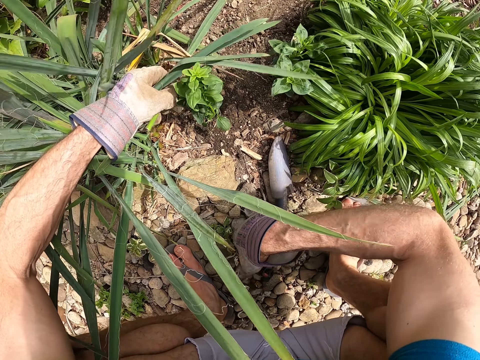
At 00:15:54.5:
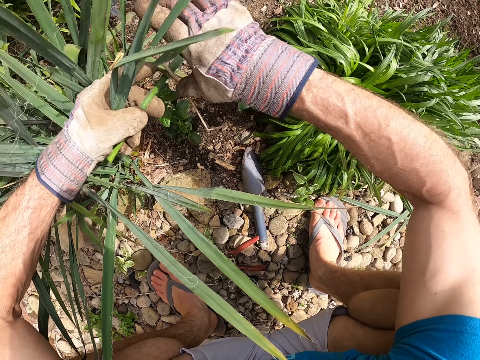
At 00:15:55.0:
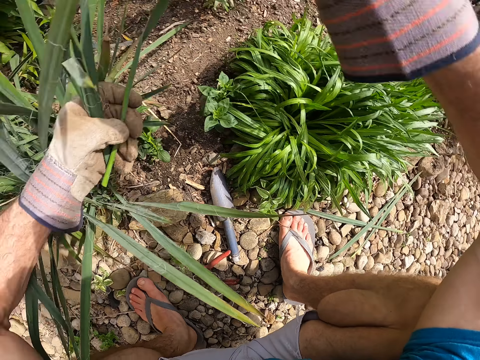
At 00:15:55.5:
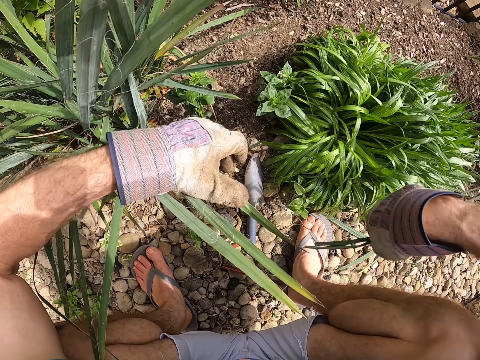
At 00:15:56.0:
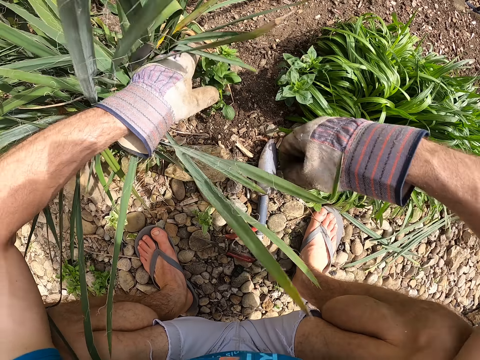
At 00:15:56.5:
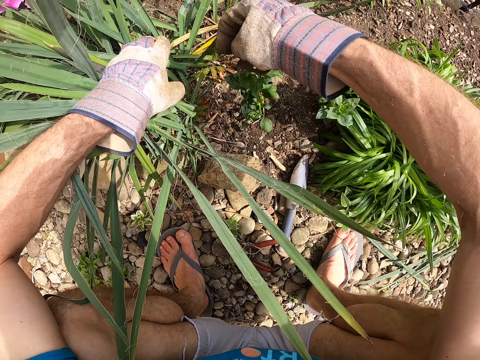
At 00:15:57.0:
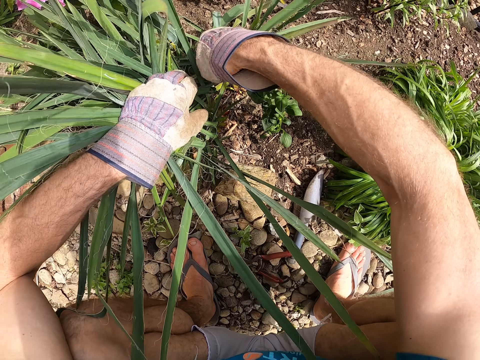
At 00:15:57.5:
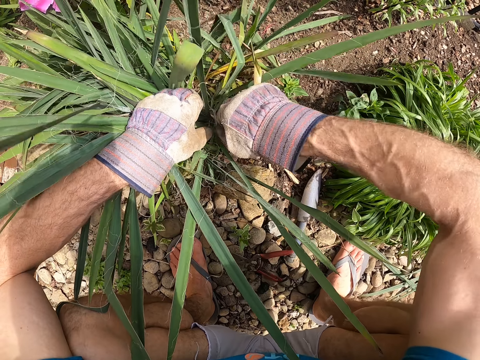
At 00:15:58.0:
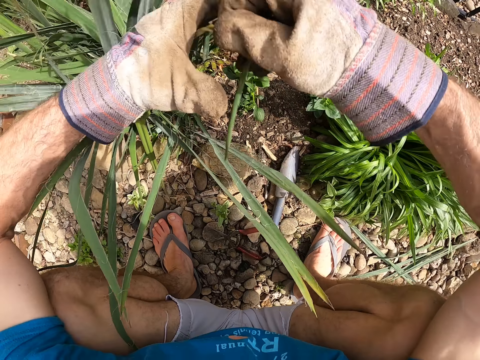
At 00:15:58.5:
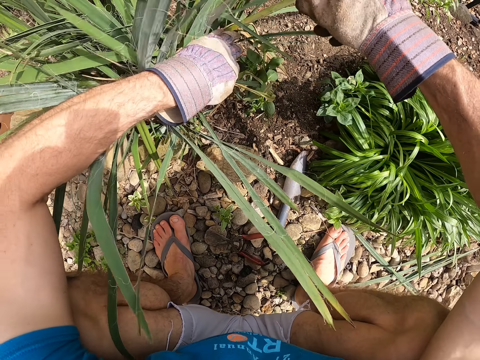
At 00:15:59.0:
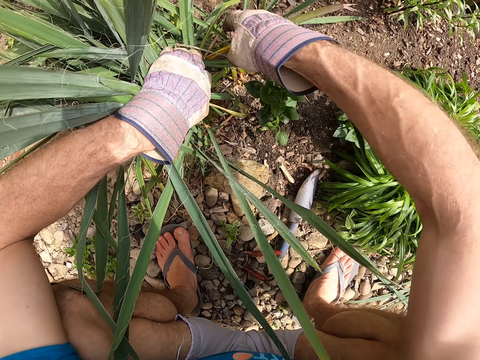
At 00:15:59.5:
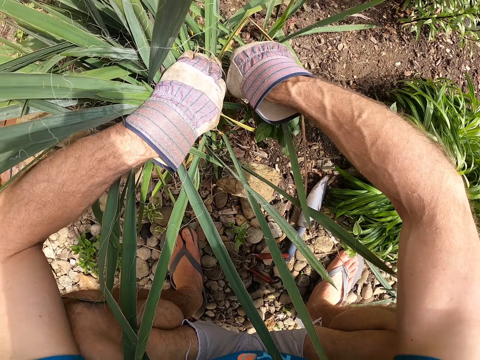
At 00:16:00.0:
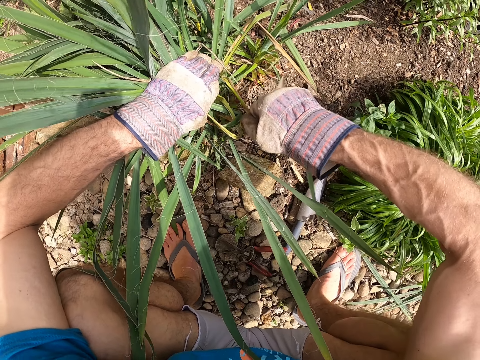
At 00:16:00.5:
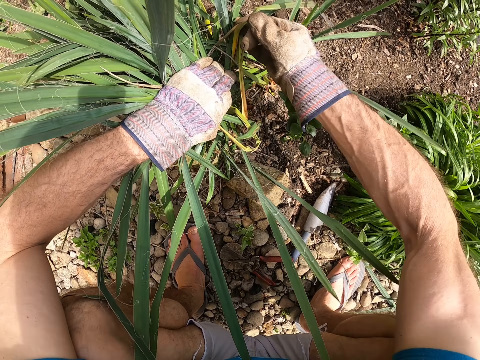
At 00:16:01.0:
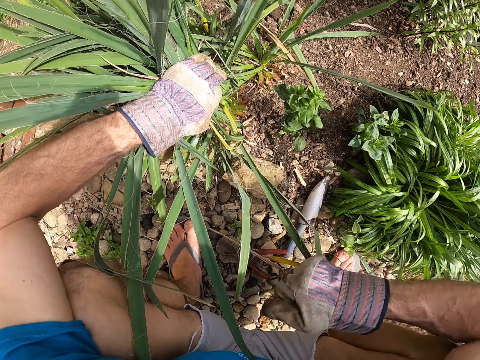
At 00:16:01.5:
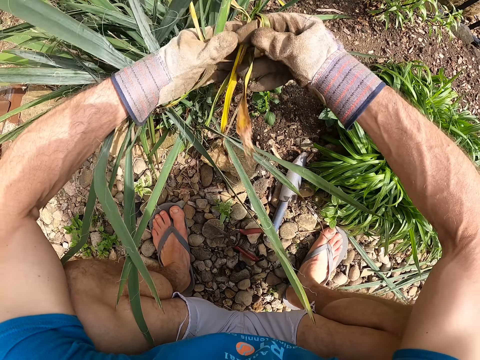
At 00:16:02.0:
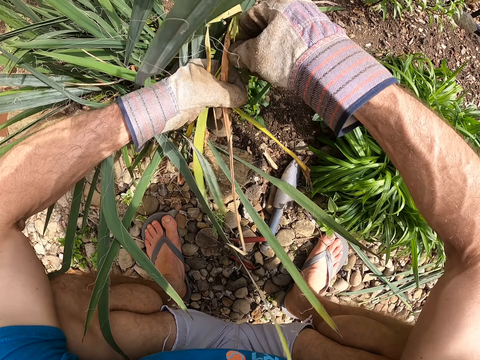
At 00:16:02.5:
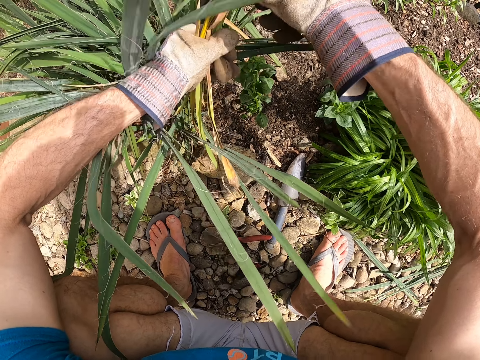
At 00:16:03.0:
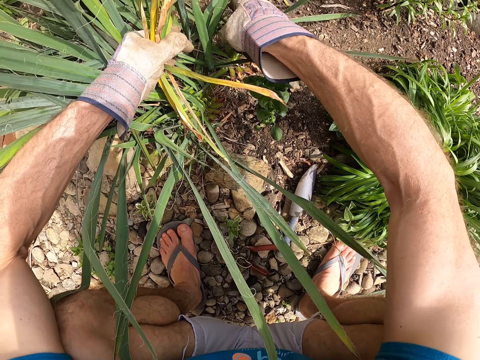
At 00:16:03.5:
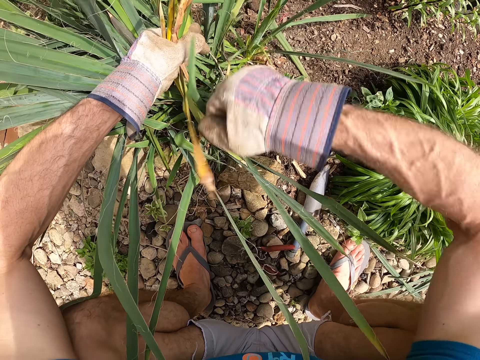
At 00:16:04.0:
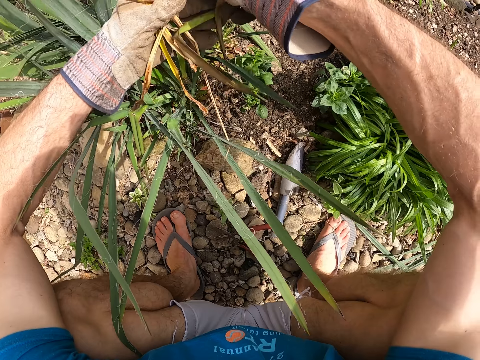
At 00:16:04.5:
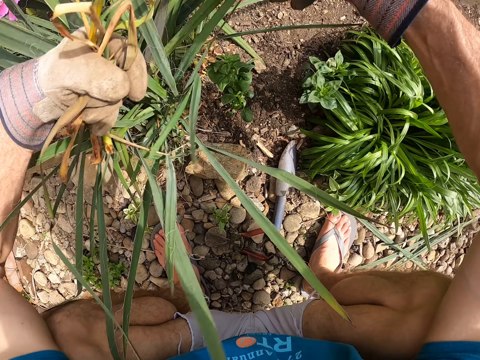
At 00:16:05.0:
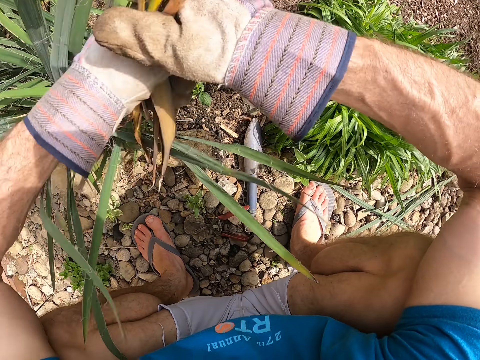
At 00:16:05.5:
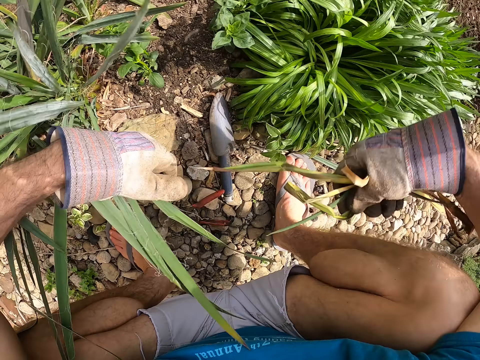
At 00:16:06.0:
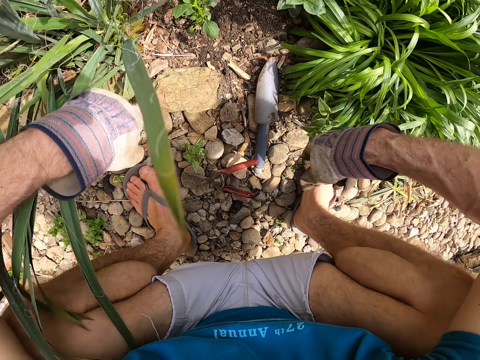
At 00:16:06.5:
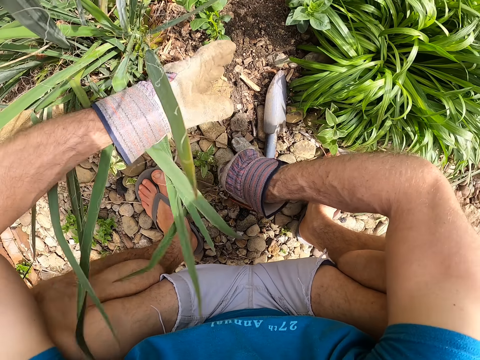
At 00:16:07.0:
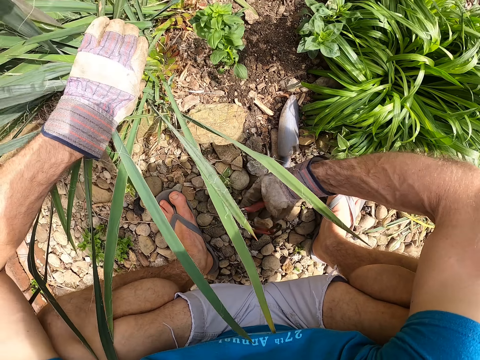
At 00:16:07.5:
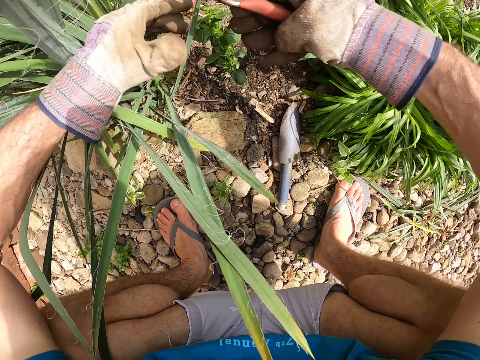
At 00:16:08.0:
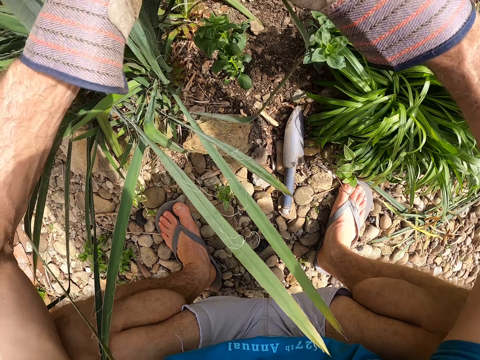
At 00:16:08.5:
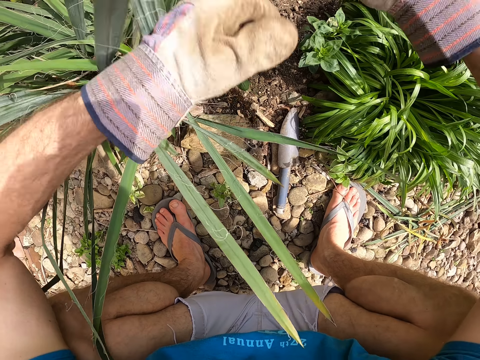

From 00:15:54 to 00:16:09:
The camera wearer puts the pruning scissors or plier down. He pulls the aztec grass leaves. He passes the leaves to his right hand. He throws the leaves of the second plant on the ground with his right hand. He holds the leaves of the second plant with his left hand. He cuts the leaves of the second plant with his right hand. He plucks off the aztec grass leaves. He passes the cut leaves to his left hand. He holds the leaves of the second plant with his left hand. He cuts the leaves of the second plant with his right hand. He passes the cut leaves to his left hand. He cuts the leaves of the second plant with his right hand. He passes the cut leaves to his left hand. He passes the cut leaves to his right hand. He throws the leaves of the second plant on the ground with his right hand. He picks up the plier on the ground with his left hand.

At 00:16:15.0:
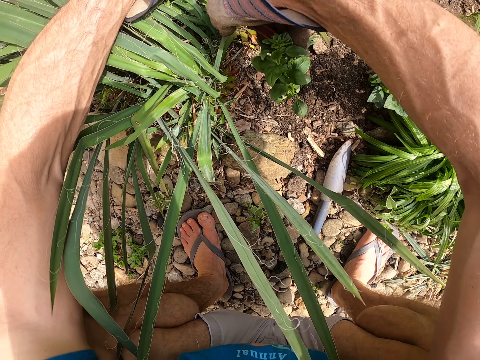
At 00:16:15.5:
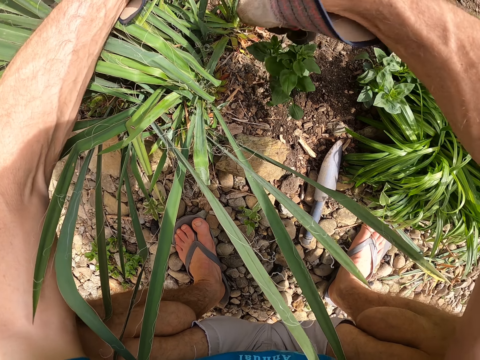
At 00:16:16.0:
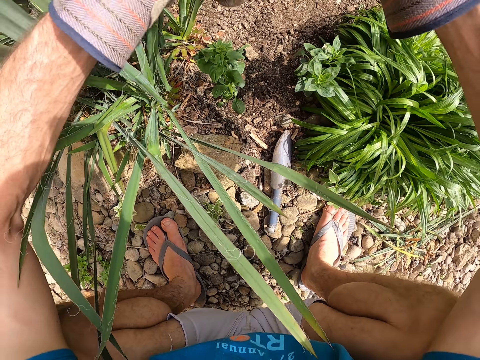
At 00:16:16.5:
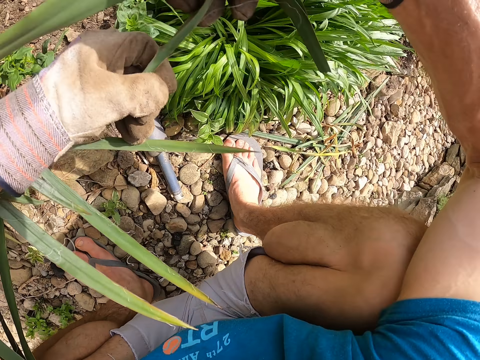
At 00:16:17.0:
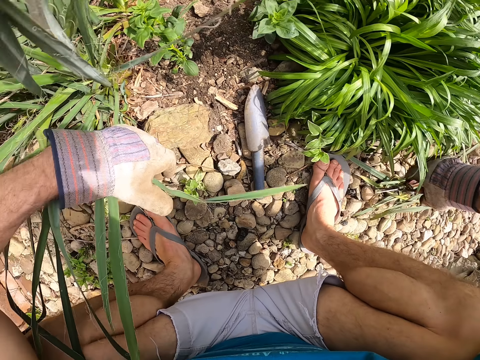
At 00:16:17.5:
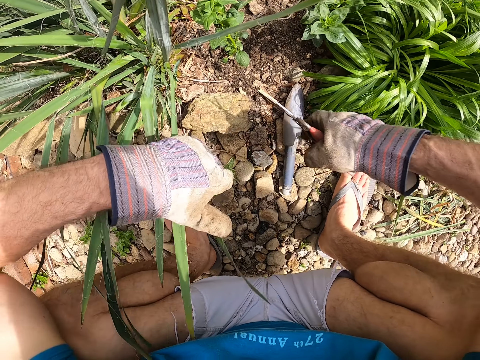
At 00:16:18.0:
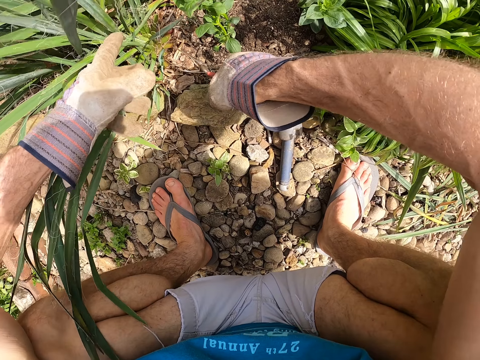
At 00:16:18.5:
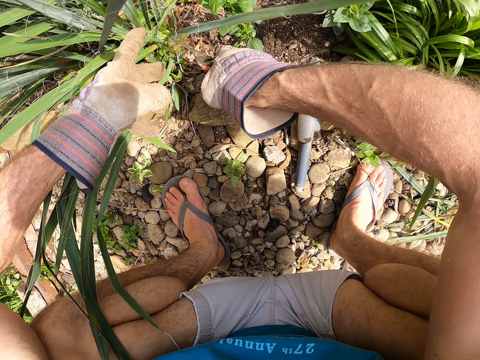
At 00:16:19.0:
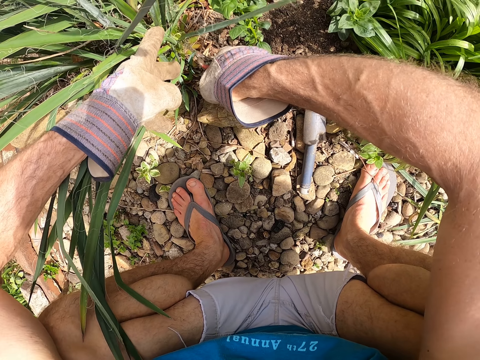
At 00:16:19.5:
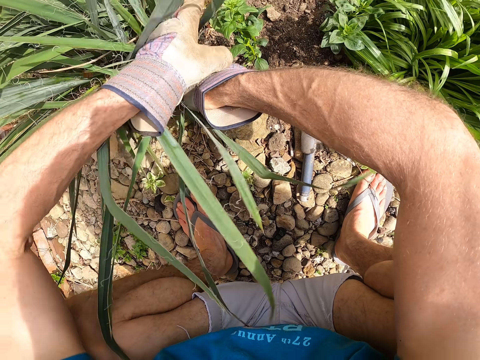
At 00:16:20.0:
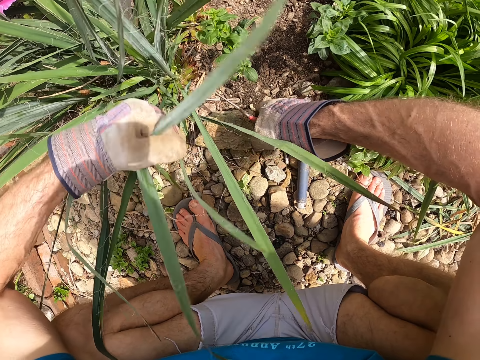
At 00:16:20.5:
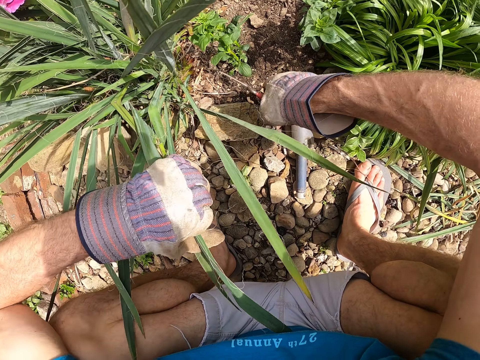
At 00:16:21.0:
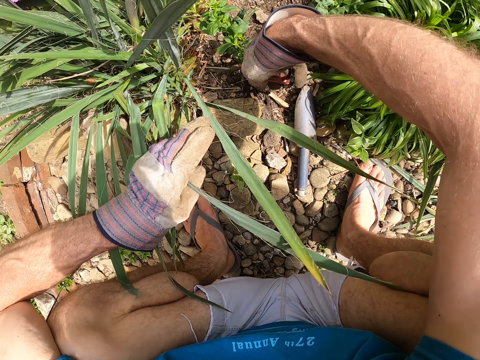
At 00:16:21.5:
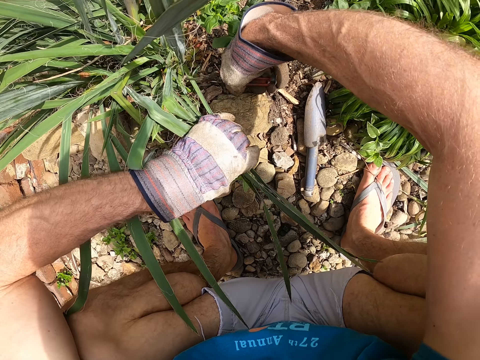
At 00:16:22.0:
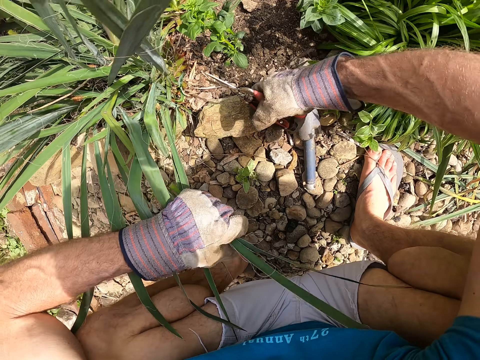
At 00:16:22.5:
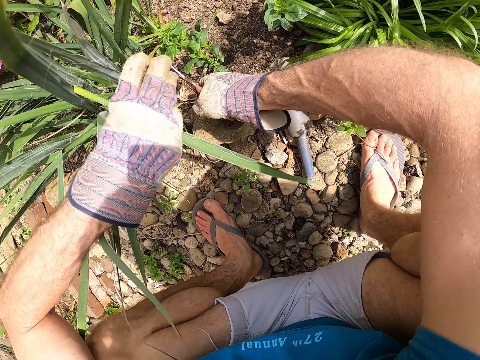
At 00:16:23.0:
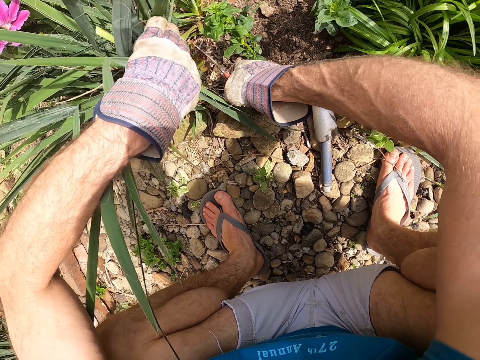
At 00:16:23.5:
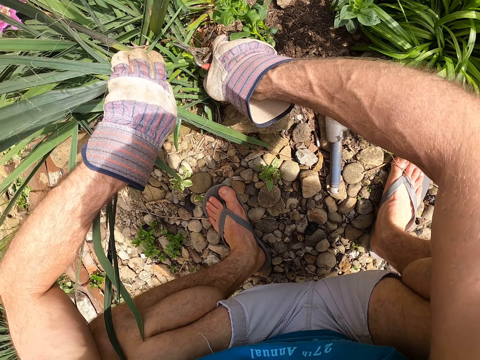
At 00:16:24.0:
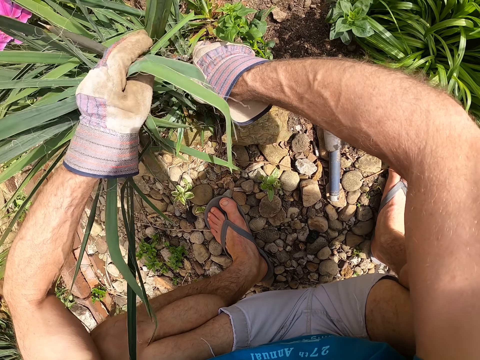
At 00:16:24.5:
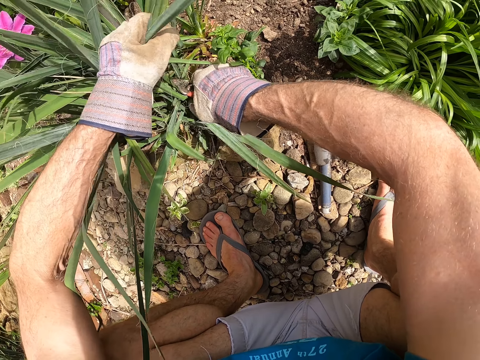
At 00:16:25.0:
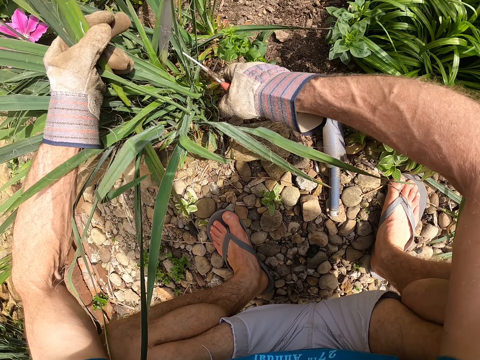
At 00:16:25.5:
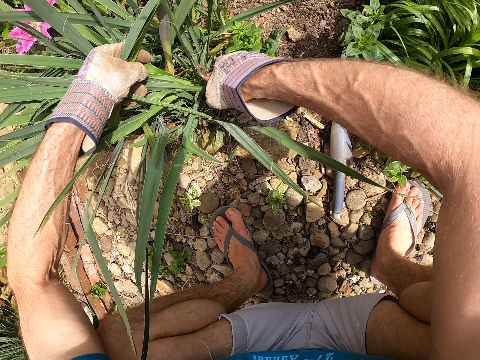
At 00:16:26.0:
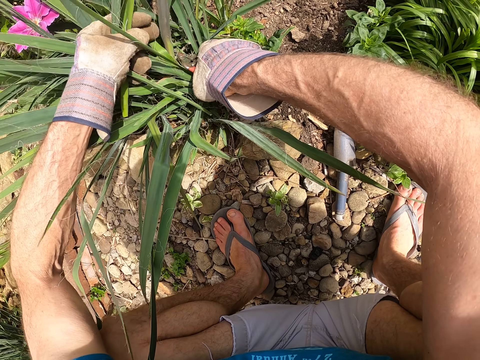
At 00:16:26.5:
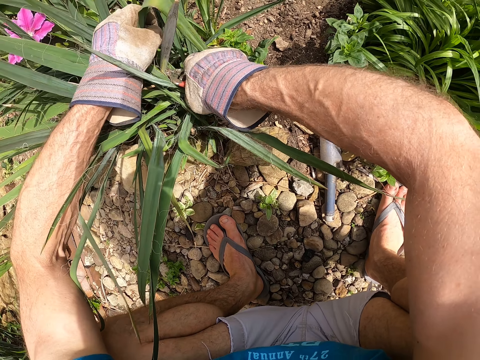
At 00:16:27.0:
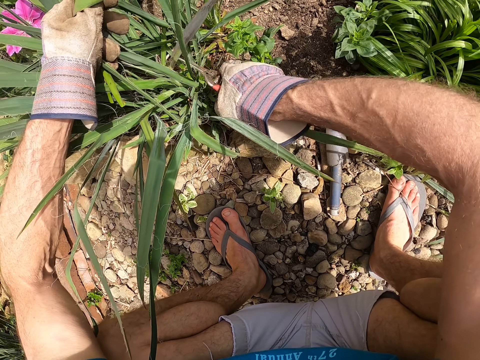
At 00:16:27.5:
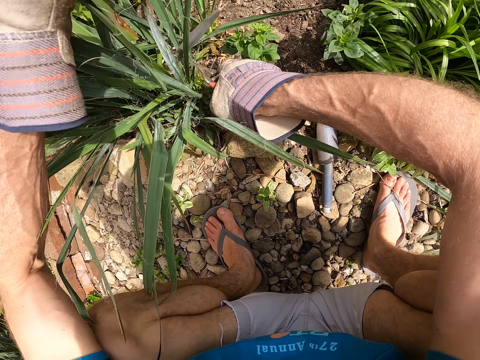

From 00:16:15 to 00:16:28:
The camera wearer passes the cut leaves to his right hand. He throws the leaves of the second plant on the ground with his right hand. He cuts the aztec grass leaves of the second plant with the plier or pruning scissors in his right hand. He holds the cut leaves of the second plant with his left hand. He cuts the leaves of the second plant with the plier in his right hand.
